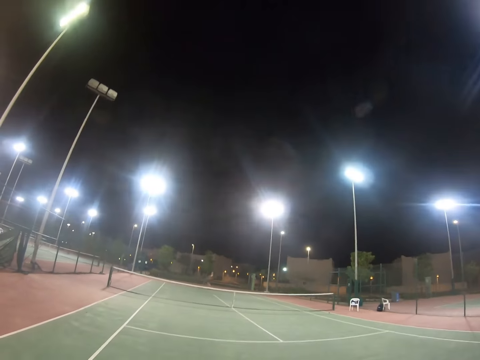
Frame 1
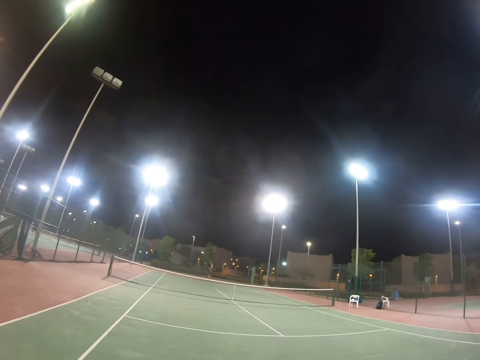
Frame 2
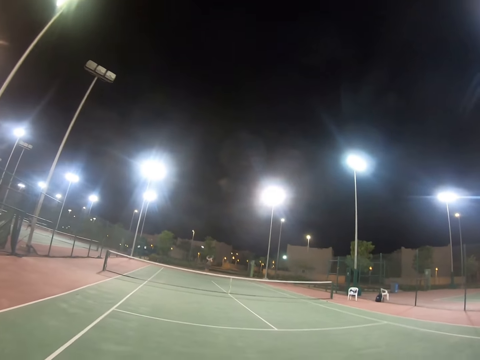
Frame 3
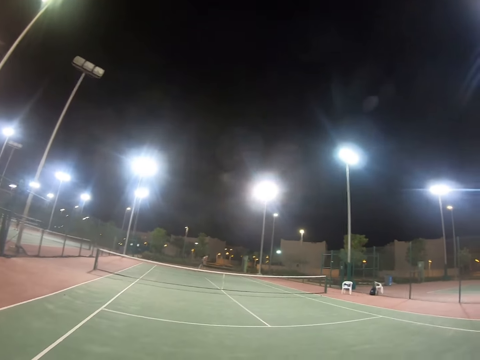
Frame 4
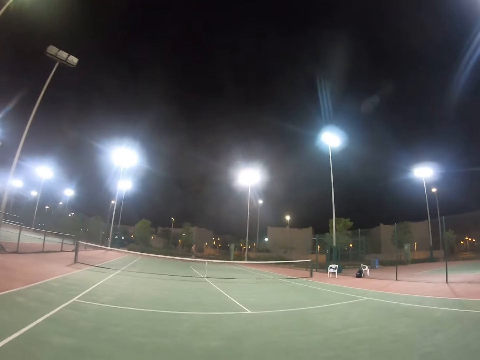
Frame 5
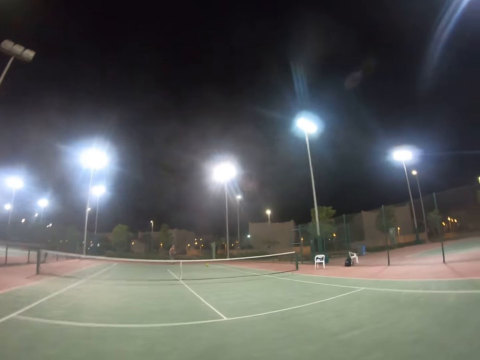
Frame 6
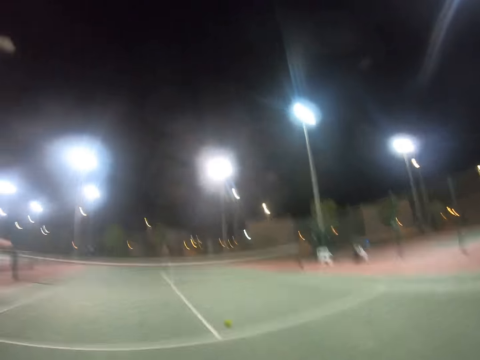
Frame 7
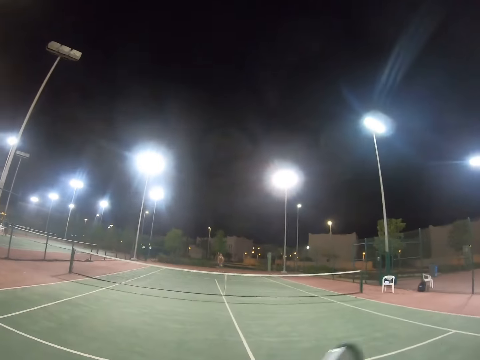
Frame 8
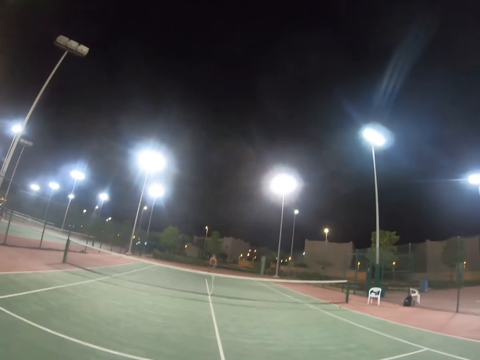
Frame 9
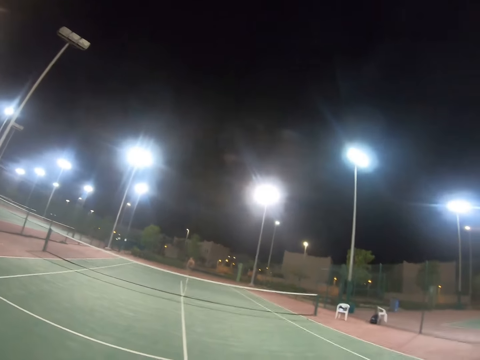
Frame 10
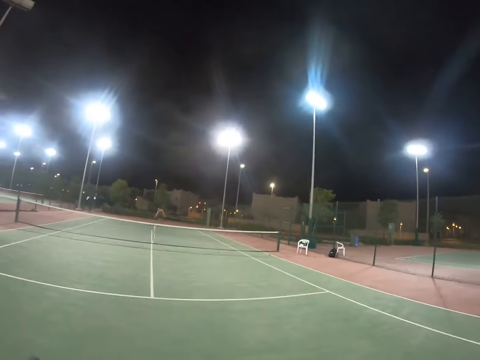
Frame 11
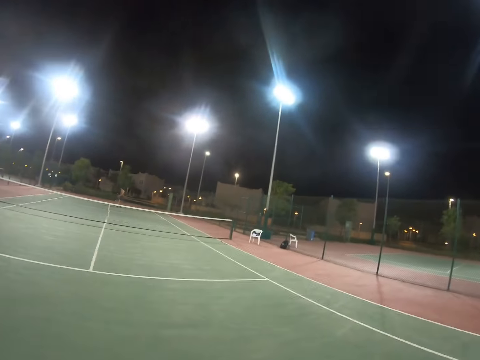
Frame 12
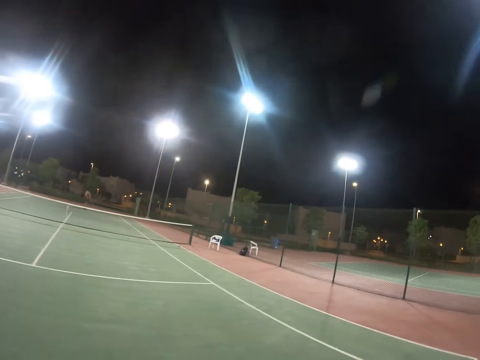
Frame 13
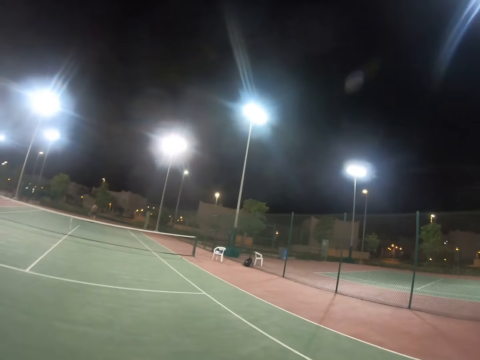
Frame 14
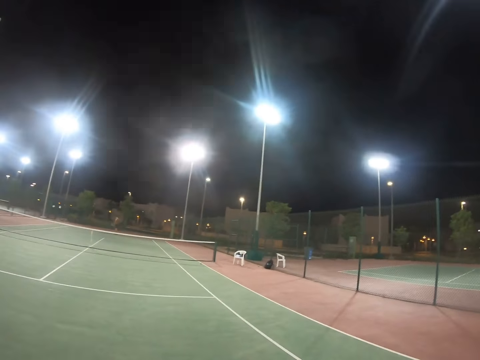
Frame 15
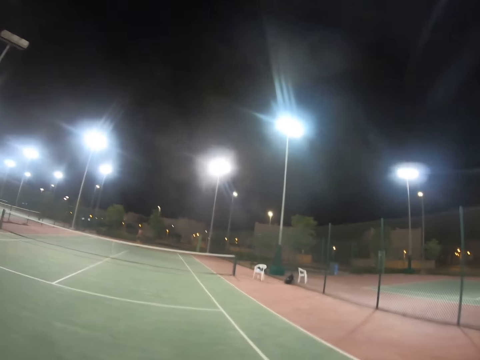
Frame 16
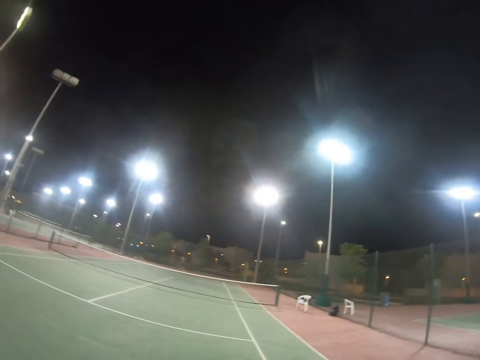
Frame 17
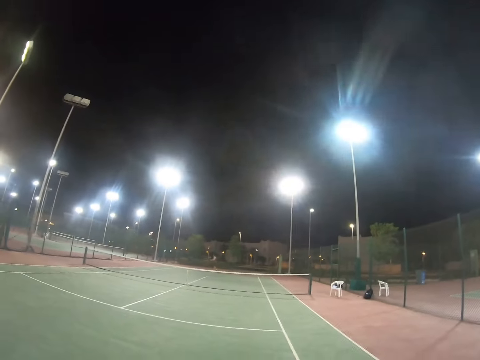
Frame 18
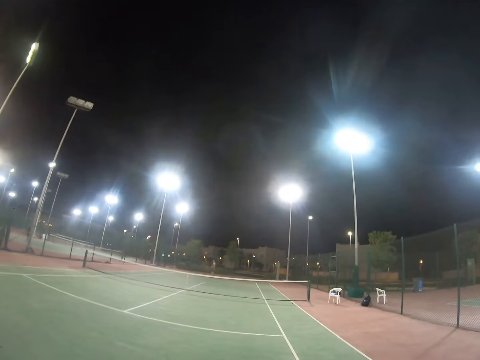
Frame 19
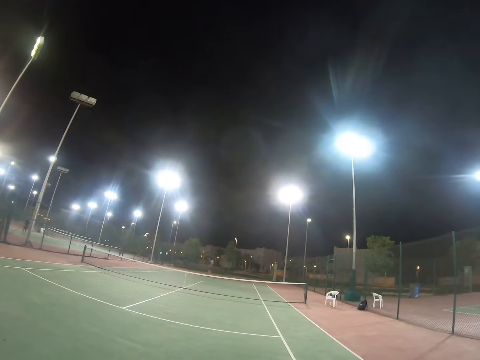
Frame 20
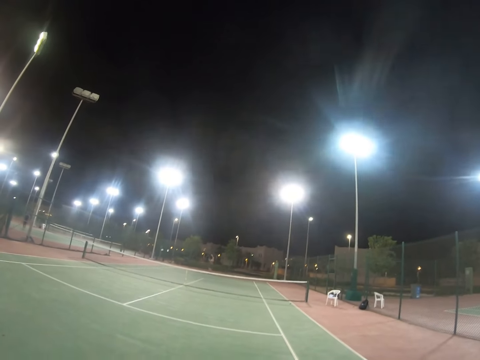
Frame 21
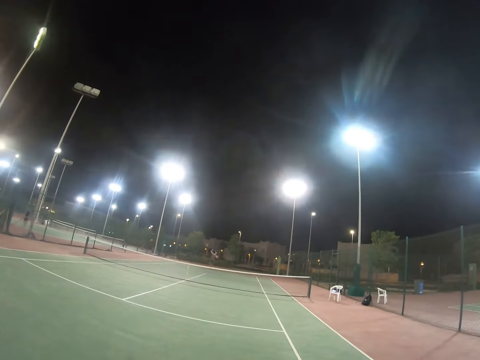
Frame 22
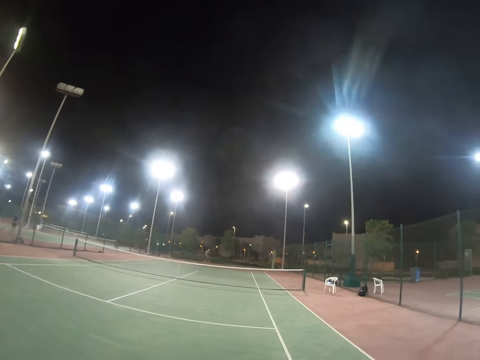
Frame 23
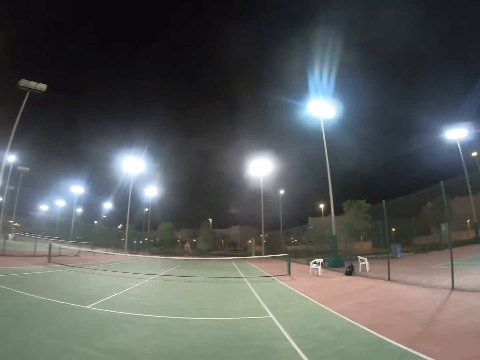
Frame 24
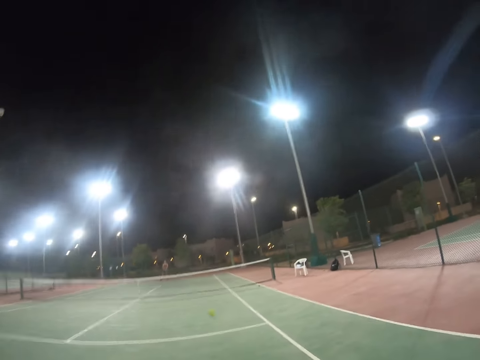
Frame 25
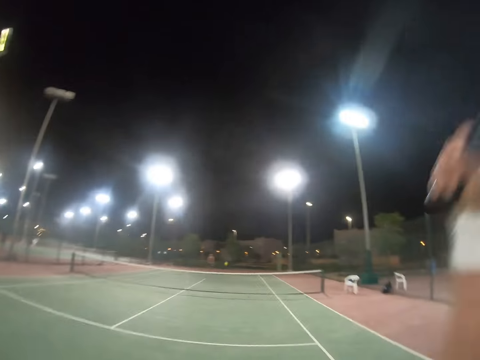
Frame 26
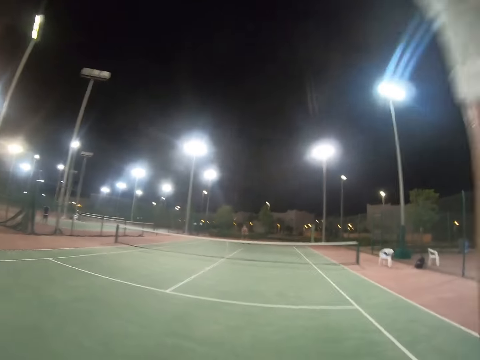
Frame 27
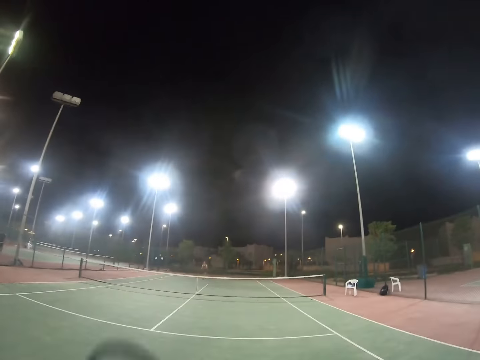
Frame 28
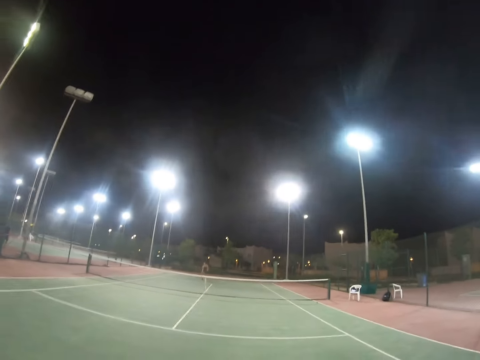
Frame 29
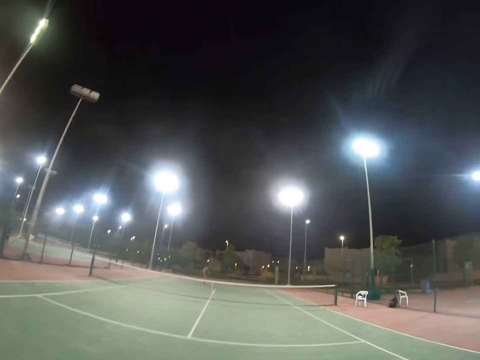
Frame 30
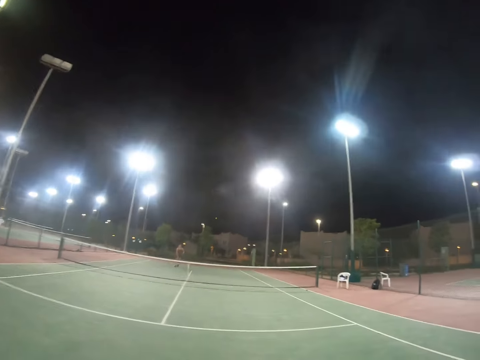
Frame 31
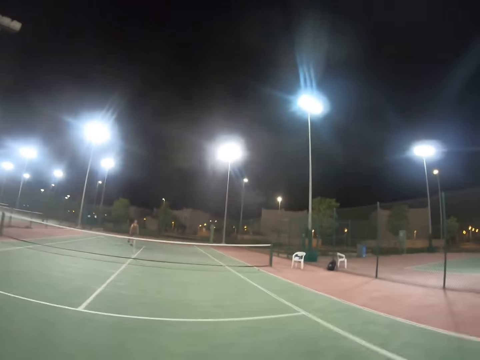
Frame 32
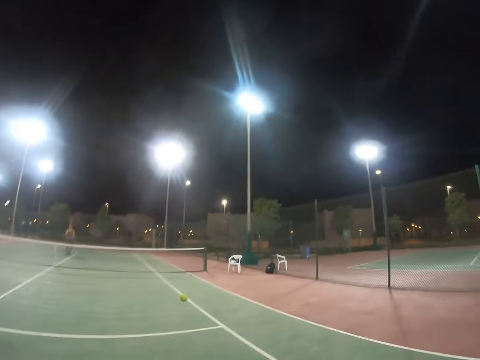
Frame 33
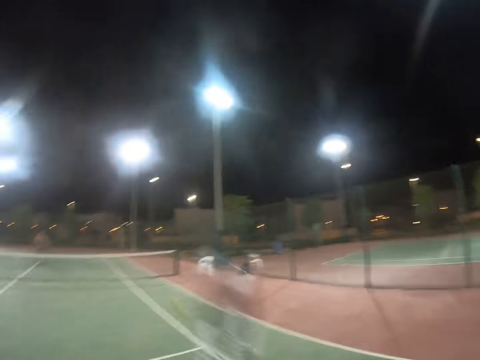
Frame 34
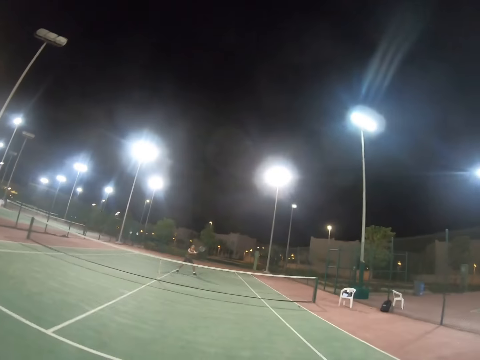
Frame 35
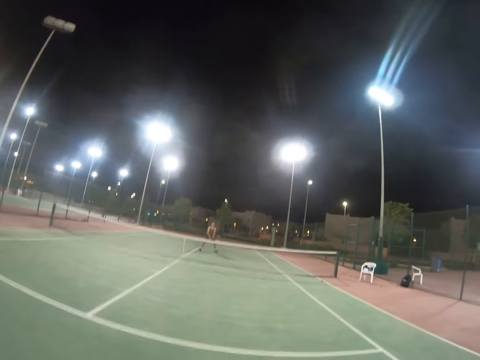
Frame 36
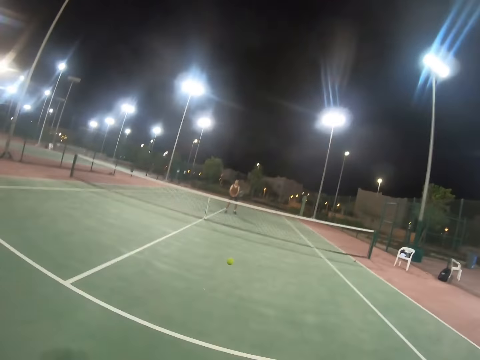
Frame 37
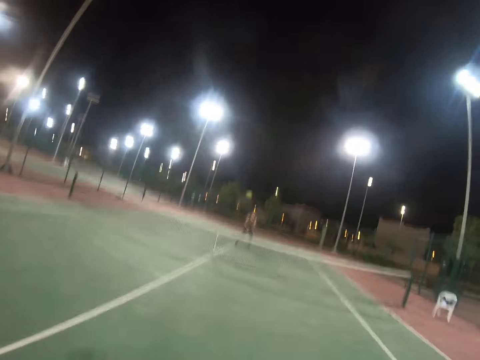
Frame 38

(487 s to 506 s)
A person serves the tennis ball. The camera wearer serves the tennis ball. The person serves the tennis ball. The camera wearer serves the tennis ball. The person serves the tennis ball. The camera wearer looks around the tennis court.

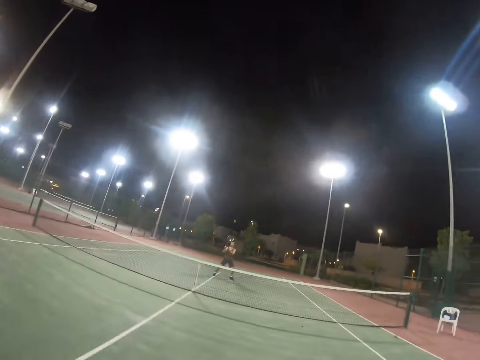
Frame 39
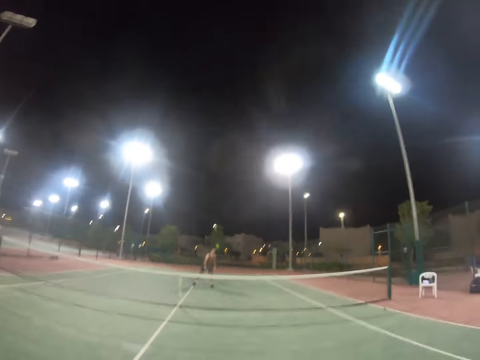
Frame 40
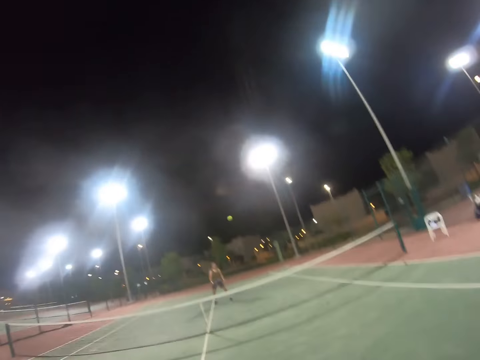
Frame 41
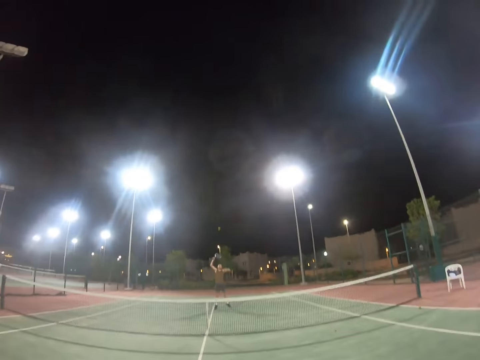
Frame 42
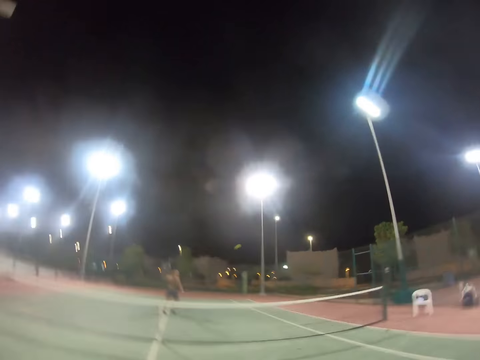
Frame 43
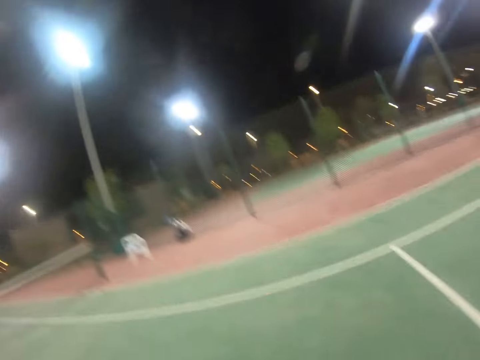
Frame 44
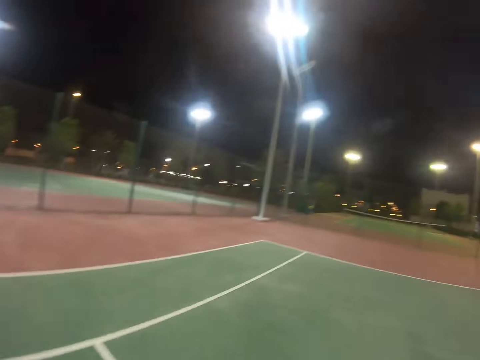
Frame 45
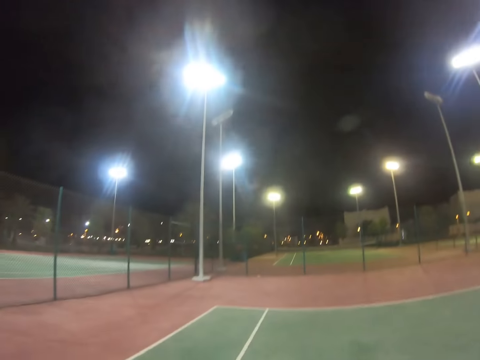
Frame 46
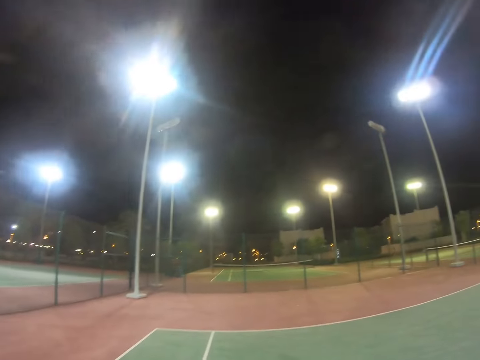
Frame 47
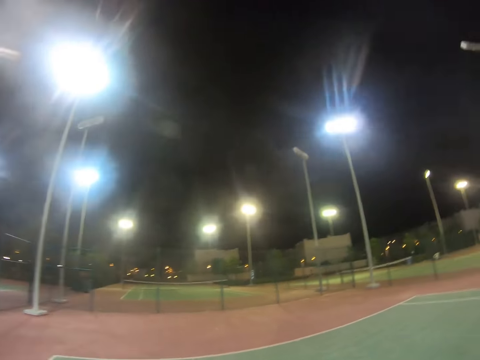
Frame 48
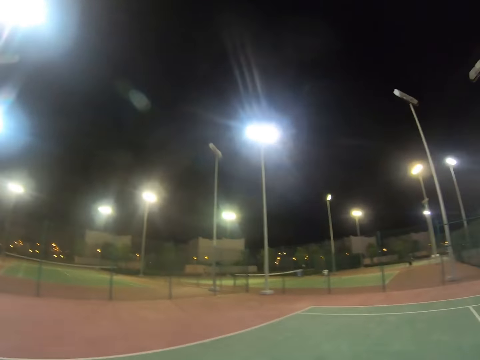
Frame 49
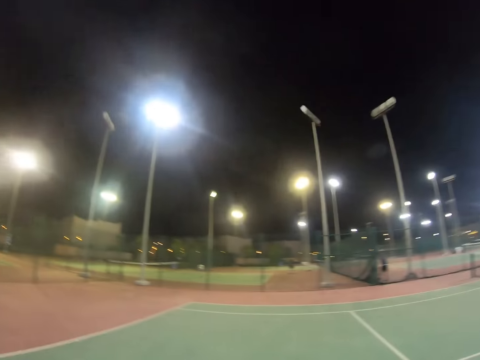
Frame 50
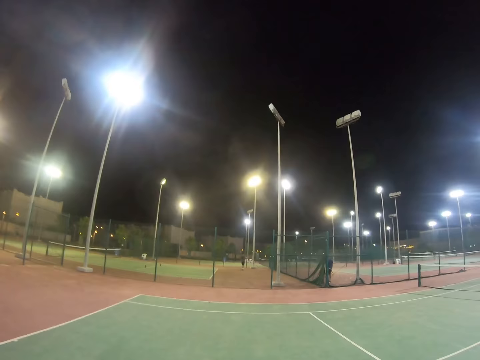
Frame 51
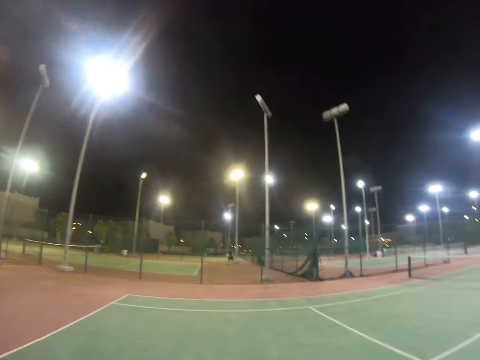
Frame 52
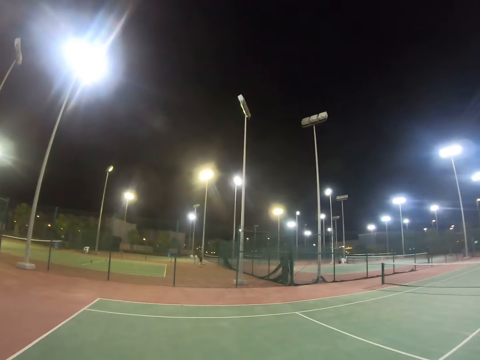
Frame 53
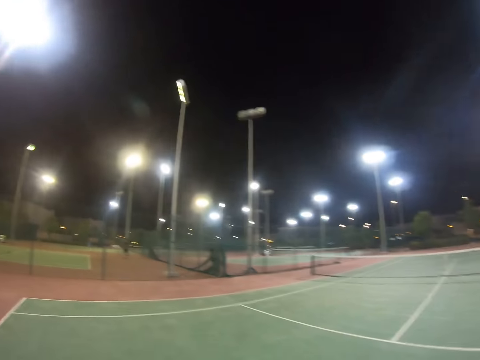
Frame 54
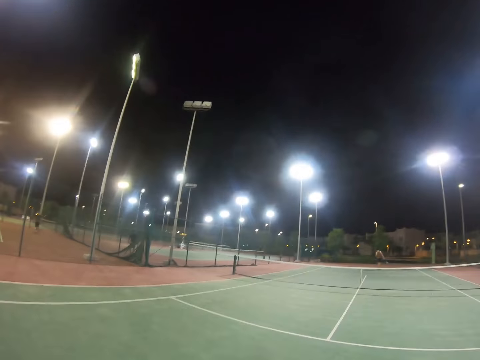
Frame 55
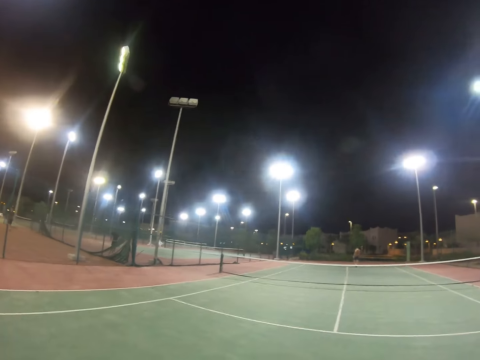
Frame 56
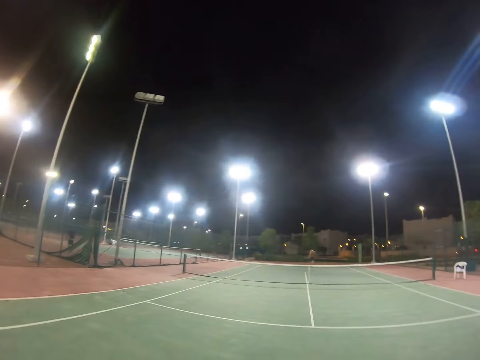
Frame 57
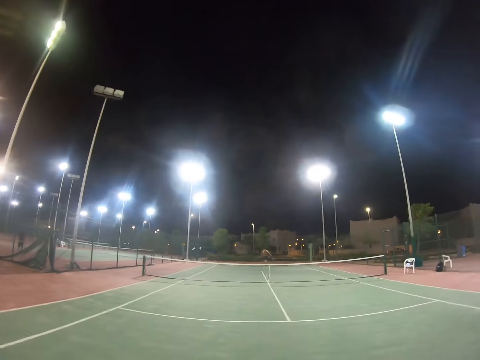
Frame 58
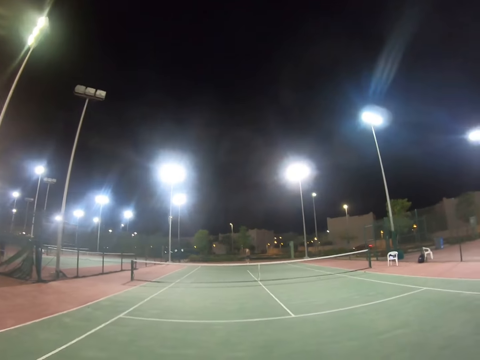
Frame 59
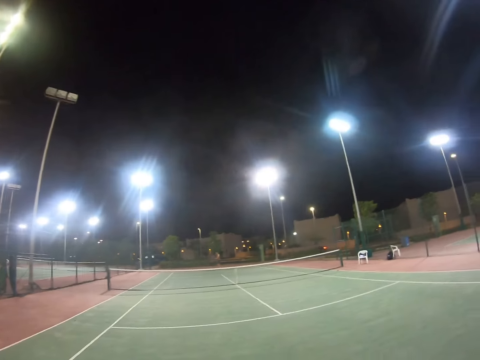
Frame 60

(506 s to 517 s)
A person jumps on the tennis court and serves the tennis ball. The camera wearer looks around the tennis court. The person moves on the tennis court.
